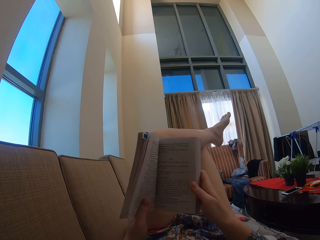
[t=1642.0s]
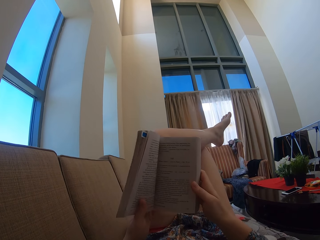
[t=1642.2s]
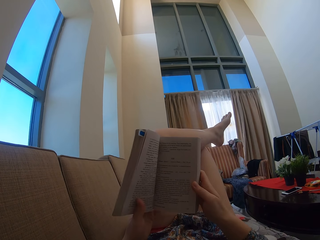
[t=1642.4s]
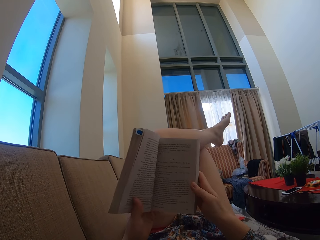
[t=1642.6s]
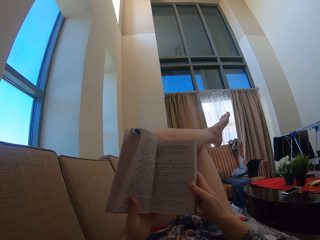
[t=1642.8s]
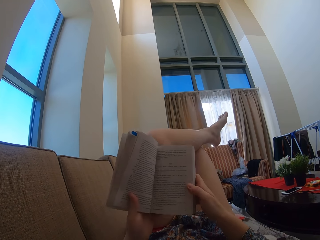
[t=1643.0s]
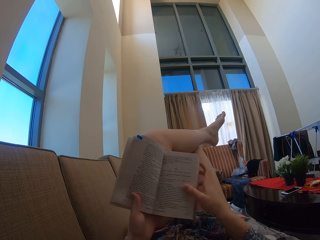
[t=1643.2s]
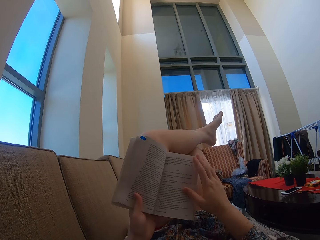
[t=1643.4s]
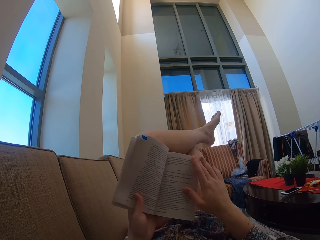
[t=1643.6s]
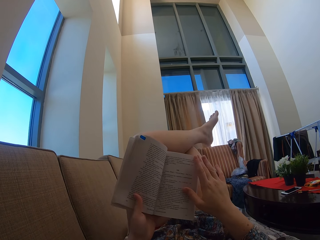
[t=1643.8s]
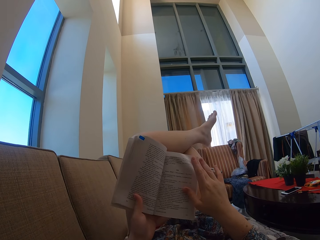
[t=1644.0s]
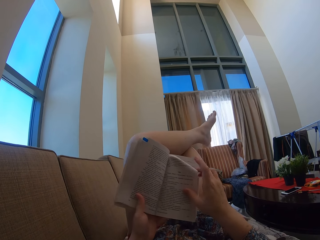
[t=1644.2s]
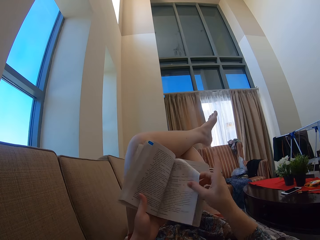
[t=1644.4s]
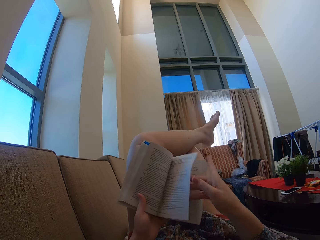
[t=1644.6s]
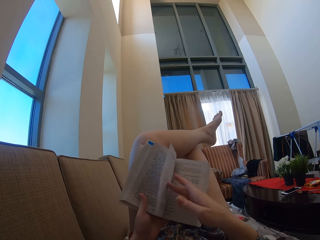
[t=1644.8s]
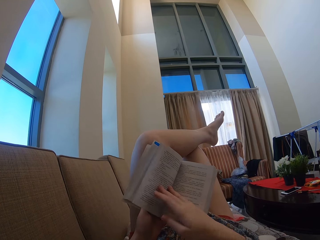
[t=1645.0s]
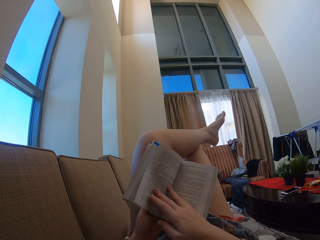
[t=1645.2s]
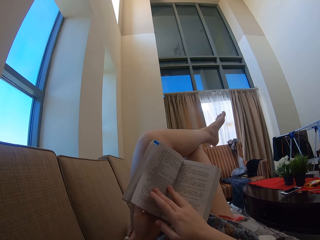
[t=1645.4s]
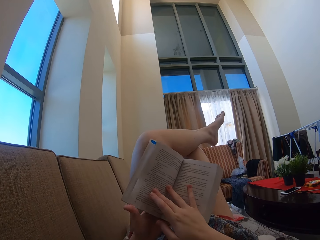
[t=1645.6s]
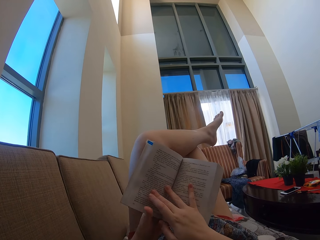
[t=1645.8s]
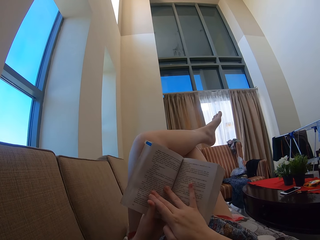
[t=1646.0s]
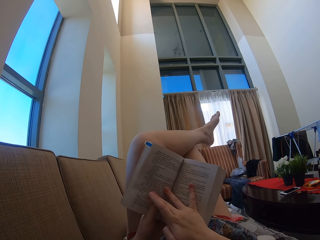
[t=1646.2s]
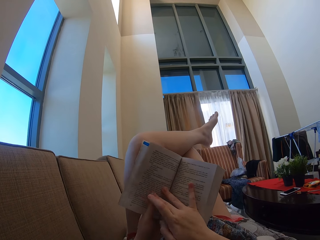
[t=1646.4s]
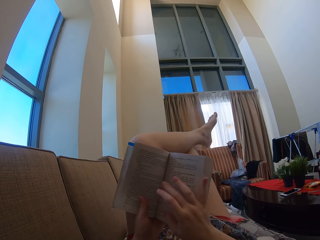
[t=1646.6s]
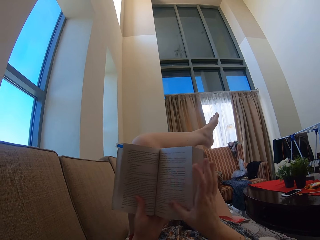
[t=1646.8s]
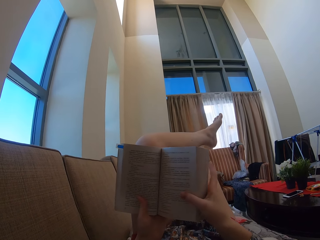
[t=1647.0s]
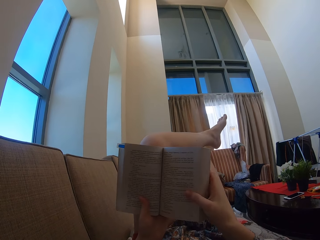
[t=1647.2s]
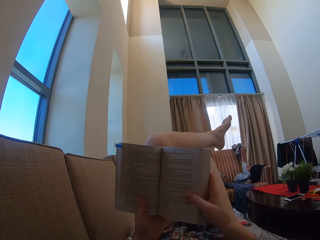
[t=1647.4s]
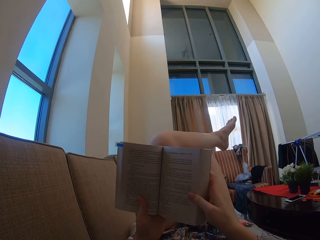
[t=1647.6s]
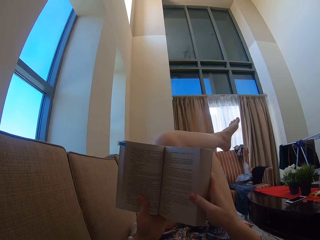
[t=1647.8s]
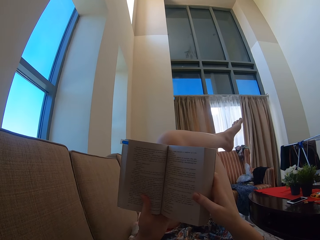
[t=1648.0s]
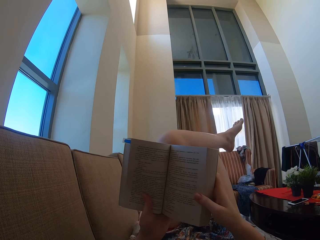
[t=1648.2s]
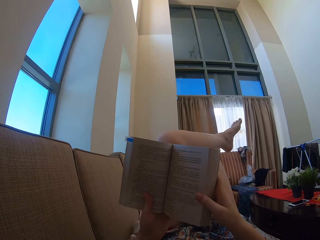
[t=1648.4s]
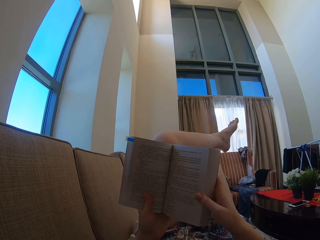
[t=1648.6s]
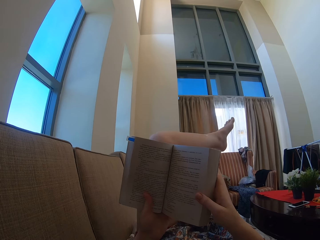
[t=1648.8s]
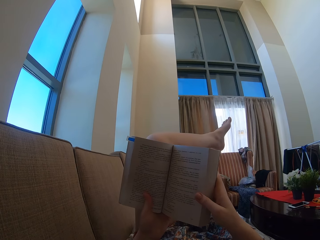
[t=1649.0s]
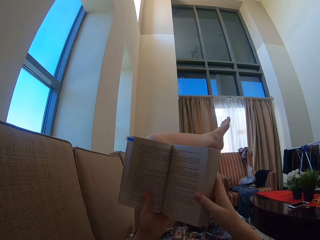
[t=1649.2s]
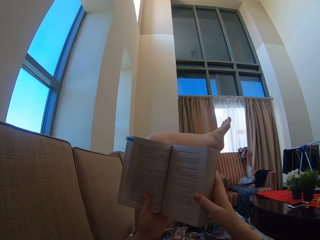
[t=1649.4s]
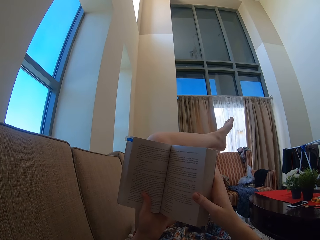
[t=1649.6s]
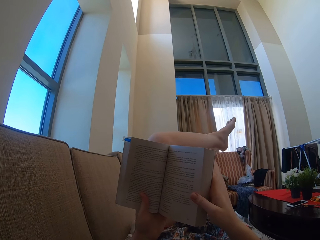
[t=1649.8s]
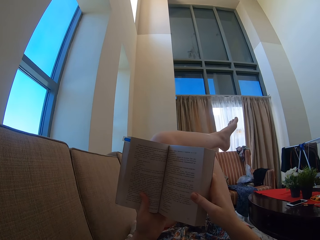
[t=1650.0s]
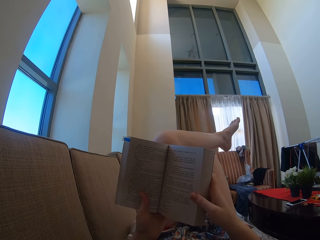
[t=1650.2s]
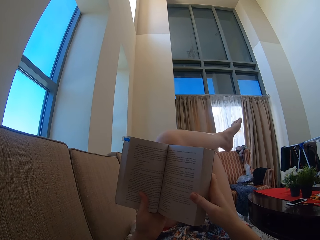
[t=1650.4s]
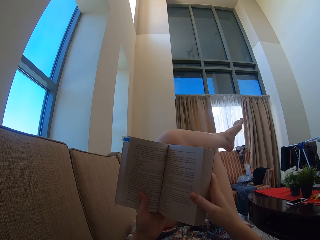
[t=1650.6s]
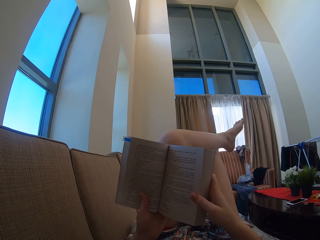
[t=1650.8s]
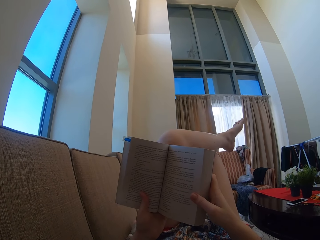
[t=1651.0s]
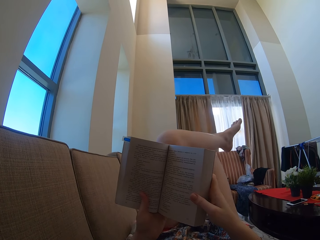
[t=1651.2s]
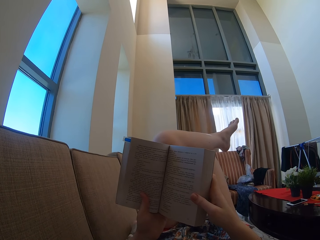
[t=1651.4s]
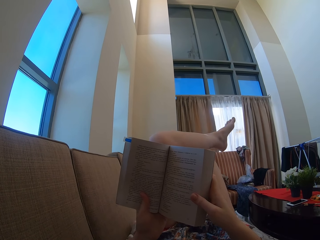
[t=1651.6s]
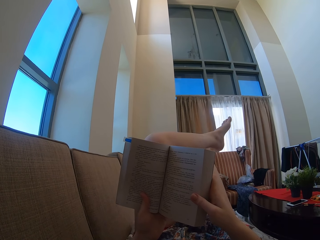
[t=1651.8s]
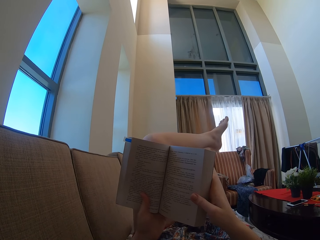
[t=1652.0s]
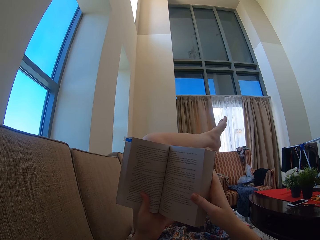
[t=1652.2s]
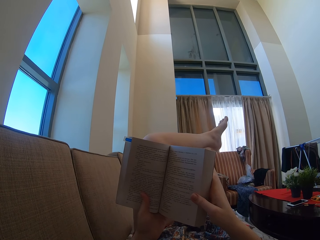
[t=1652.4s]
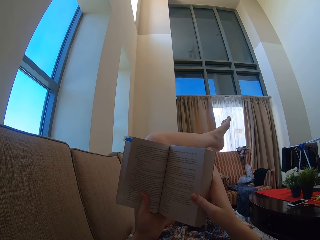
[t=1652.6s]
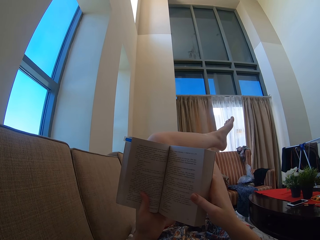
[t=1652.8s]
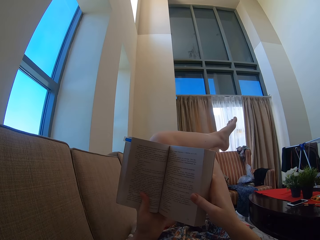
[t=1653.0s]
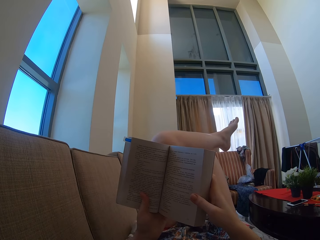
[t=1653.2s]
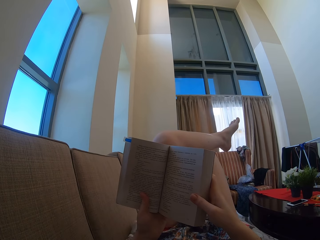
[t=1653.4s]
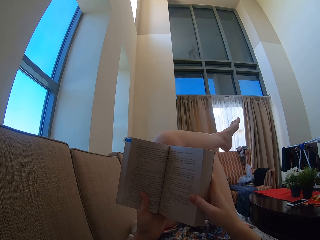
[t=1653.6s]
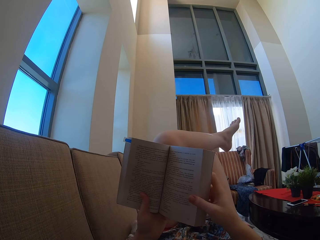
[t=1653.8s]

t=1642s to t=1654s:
The camera wearer swings the hand. They turn the page of the book. They peruse the book. They hold the book and move the hand on the book. They read the book. They hold the book. They swing the leg.

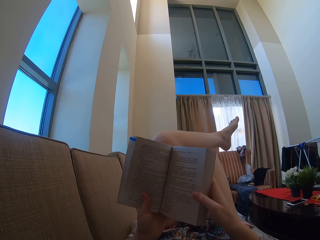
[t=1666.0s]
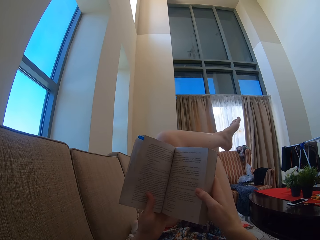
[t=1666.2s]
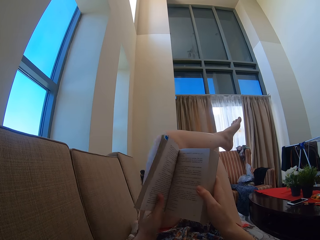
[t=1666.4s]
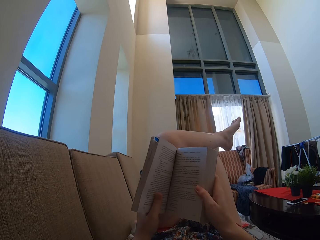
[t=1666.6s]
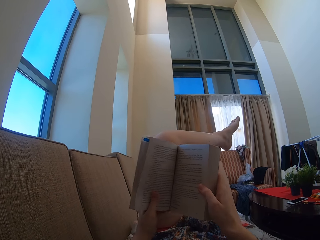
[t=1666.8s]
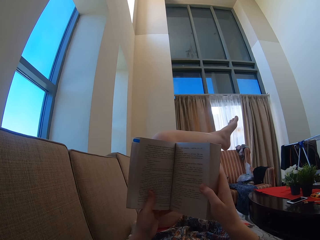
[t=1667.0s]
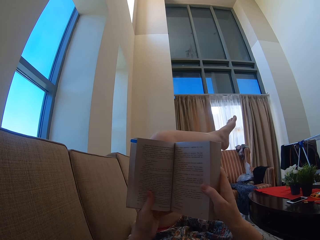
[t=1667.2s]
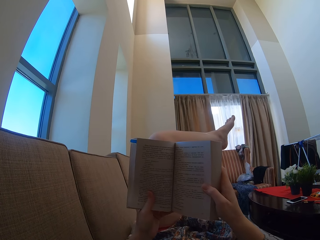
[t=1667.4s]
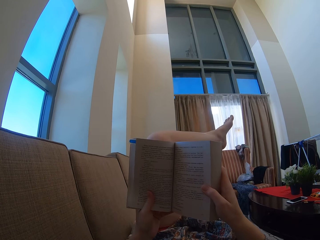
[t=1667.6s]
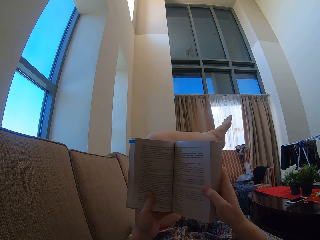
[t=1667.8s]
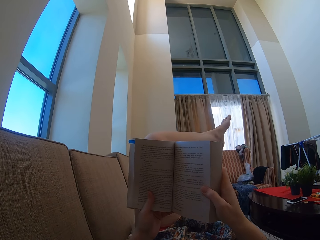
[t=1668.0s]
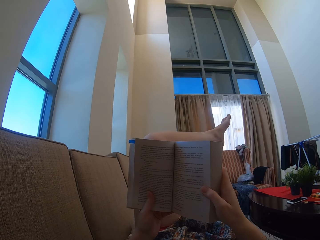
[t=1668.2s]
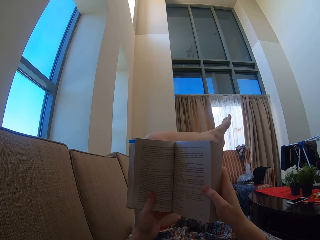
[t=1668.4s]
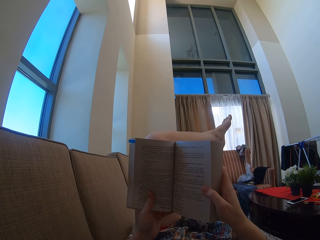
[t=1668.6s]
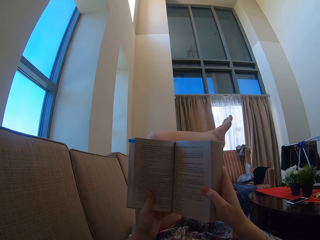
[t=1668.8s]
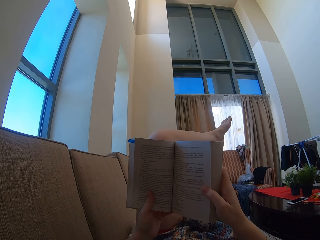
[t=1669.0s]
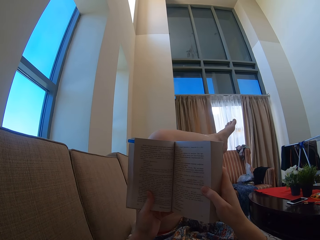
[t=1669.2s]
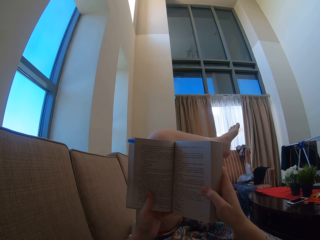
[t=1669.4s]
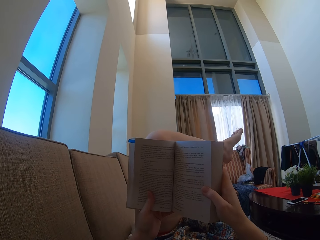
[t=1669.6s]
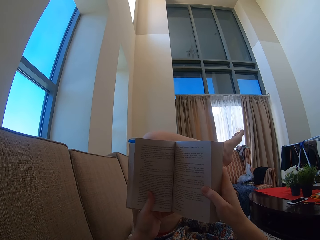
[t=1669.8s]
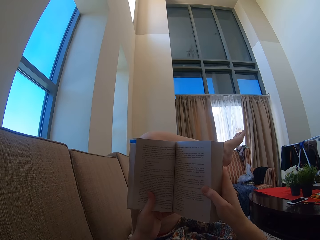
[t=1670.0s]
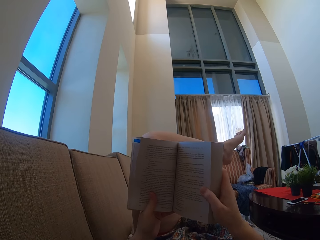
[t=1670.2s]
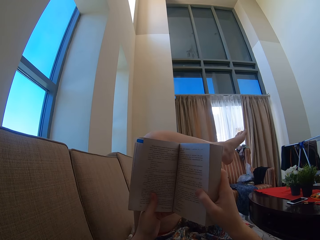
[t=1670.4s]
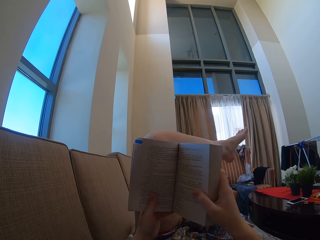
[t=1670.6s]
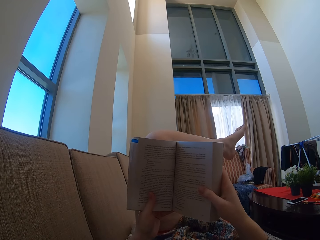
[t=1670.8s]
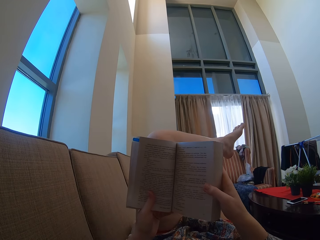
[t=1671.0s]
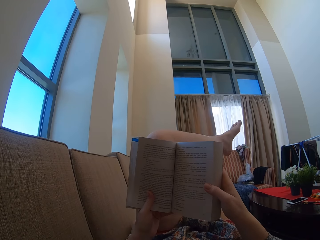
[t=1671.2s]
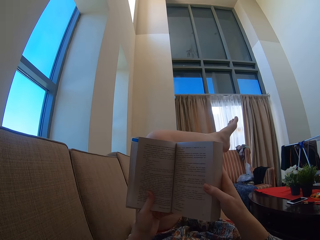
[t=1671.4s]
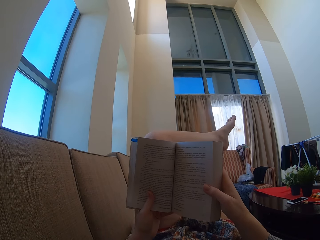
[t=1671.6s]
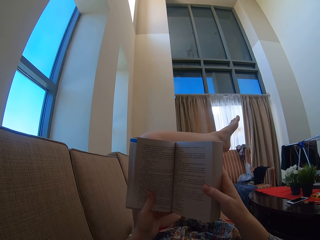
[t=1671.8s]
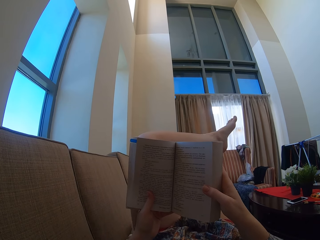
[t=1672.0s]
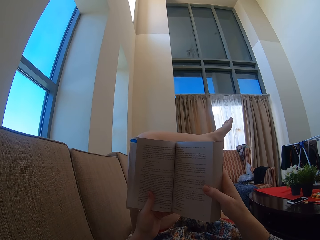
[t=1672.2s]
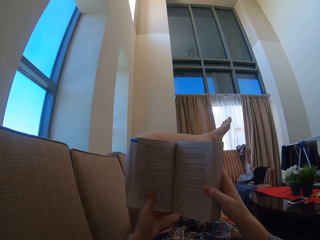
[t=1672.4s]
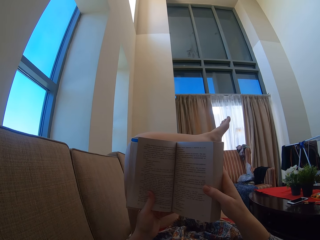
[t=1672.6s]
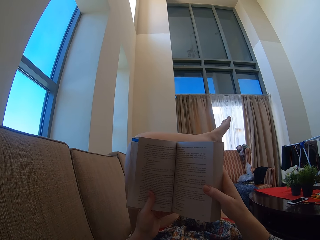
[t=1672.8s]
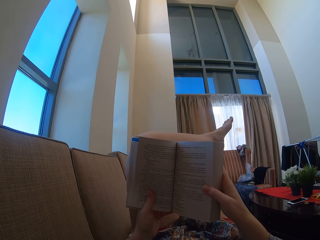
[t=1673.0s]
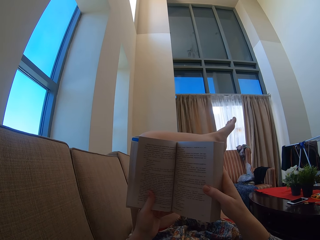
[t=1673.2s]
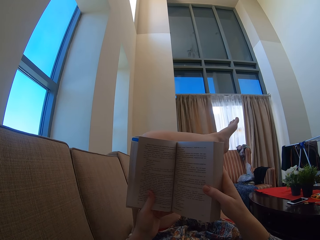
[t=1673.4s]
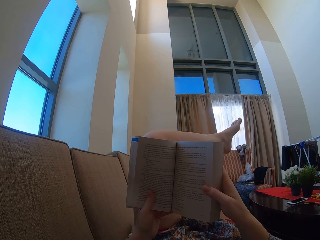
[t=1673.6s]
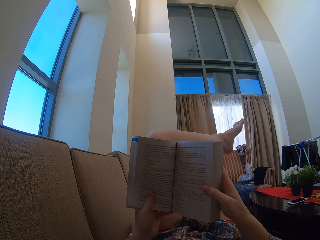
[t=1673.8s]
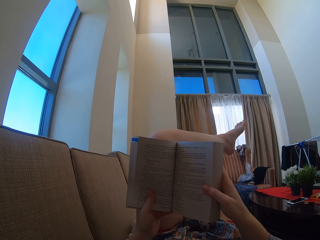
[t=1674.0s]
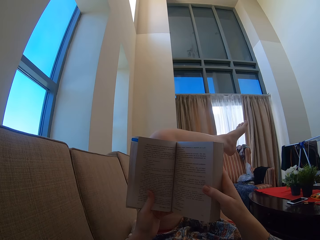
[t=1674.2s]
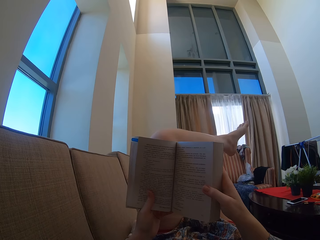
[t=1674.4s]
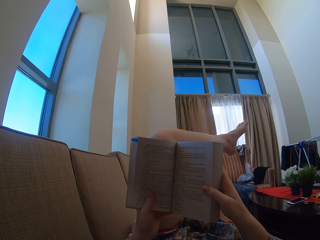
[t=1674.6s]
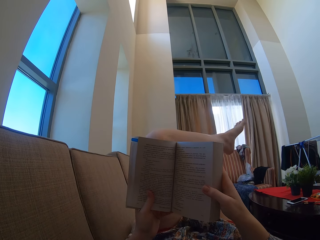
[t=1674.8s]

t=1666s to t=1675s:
The camera wearer moves the hand. They hold the book.
